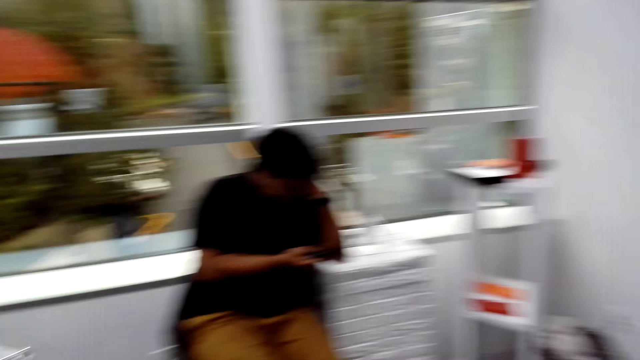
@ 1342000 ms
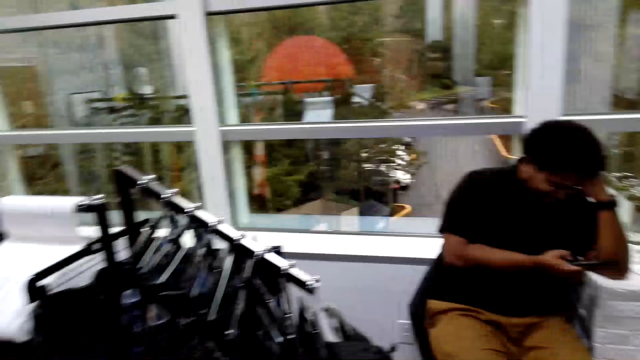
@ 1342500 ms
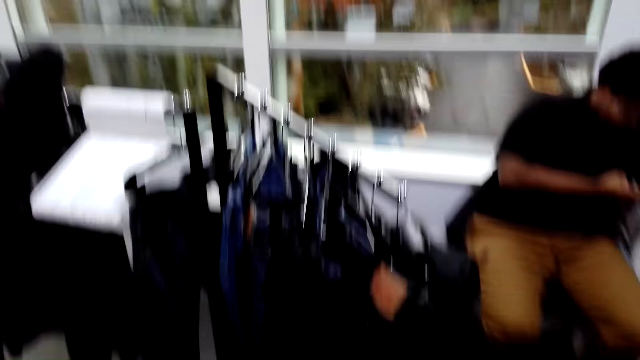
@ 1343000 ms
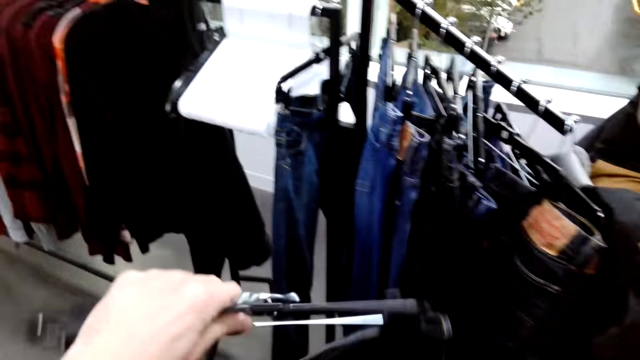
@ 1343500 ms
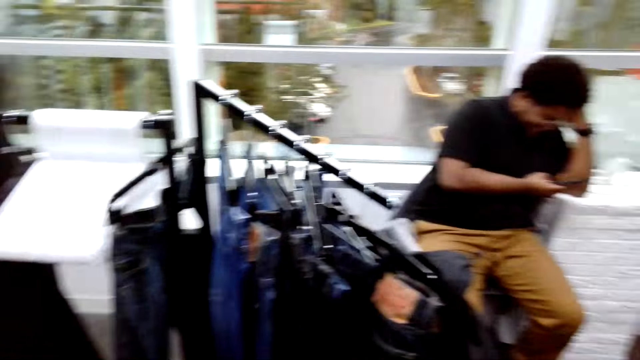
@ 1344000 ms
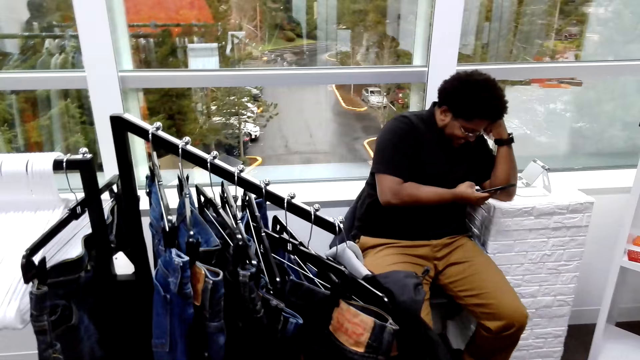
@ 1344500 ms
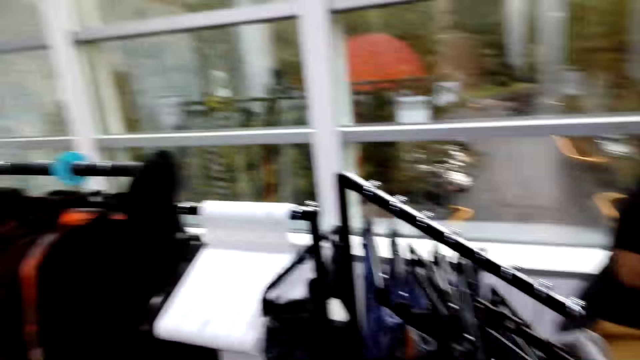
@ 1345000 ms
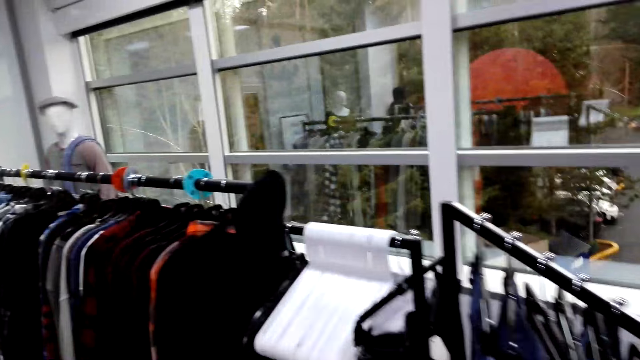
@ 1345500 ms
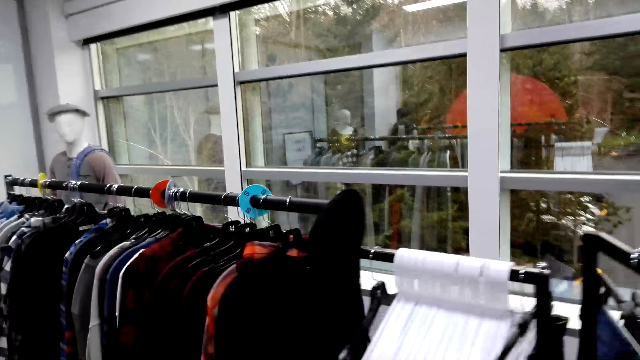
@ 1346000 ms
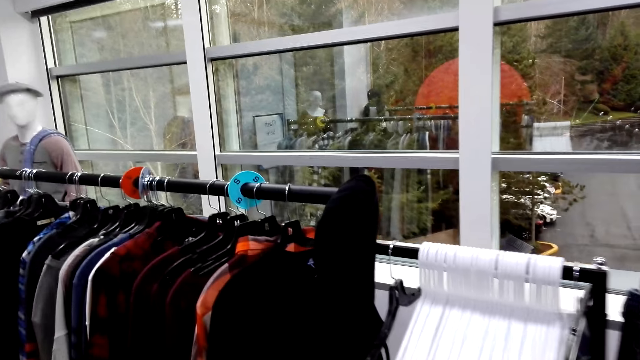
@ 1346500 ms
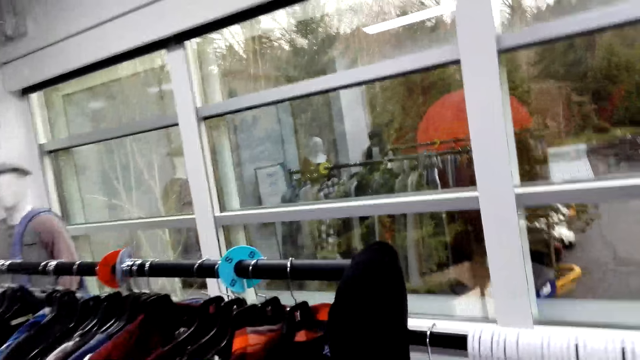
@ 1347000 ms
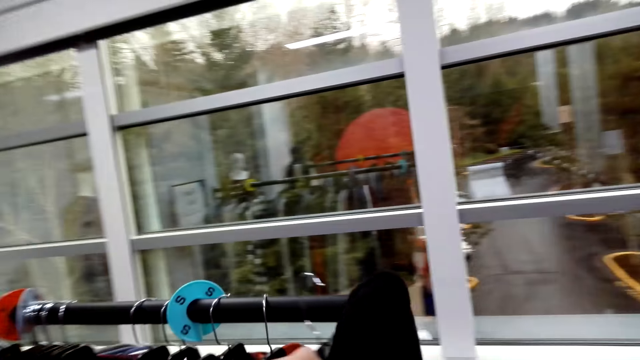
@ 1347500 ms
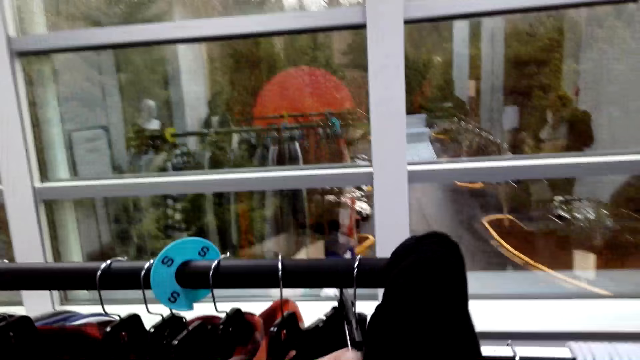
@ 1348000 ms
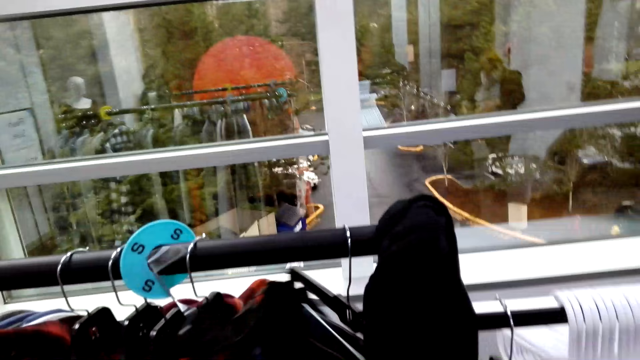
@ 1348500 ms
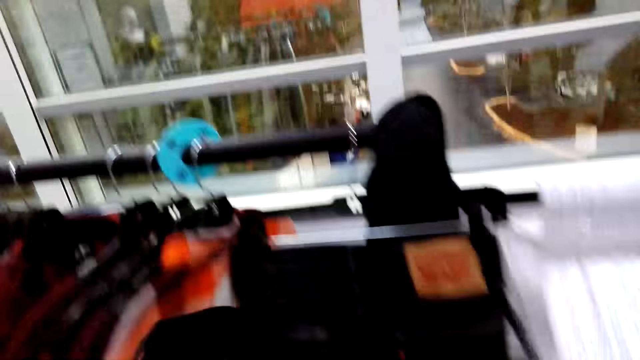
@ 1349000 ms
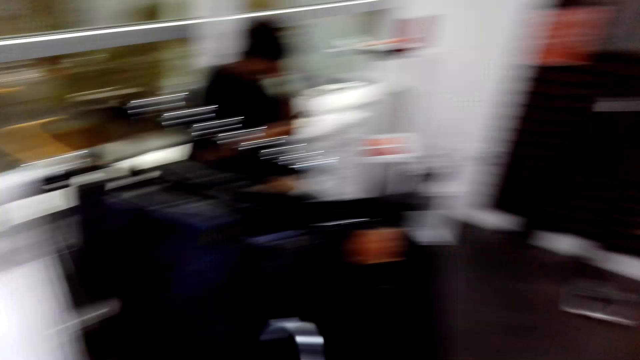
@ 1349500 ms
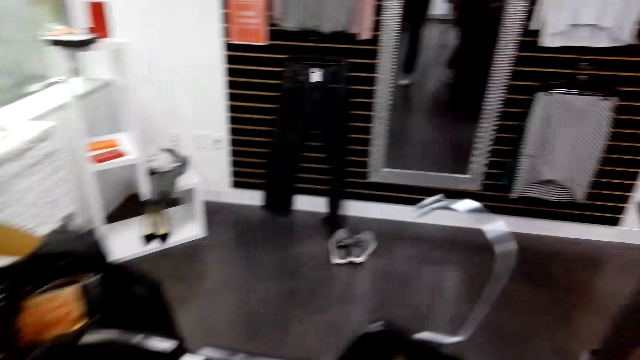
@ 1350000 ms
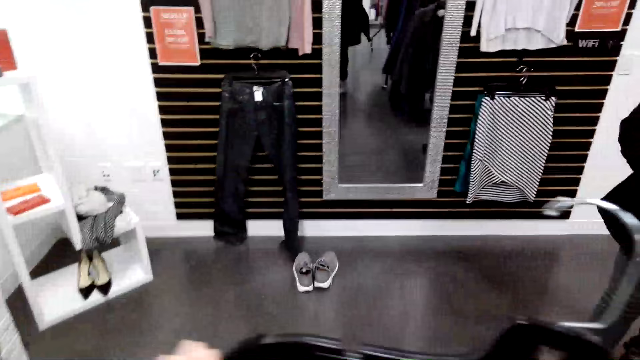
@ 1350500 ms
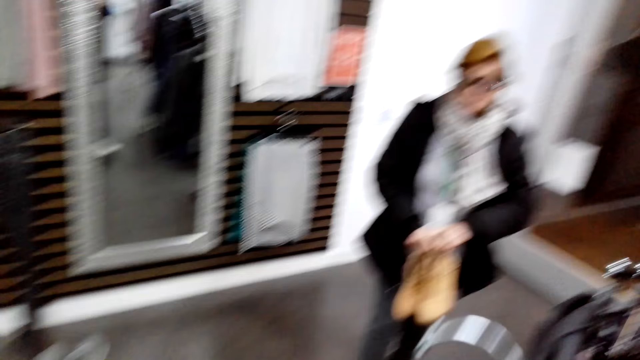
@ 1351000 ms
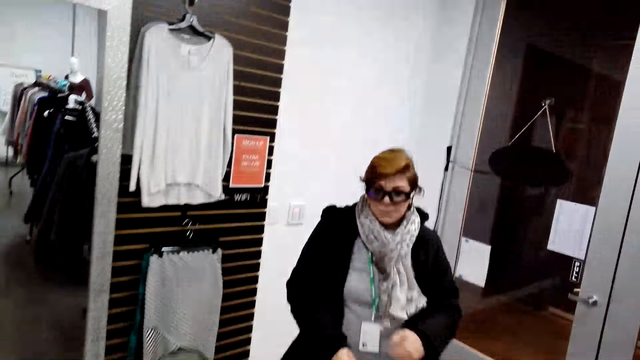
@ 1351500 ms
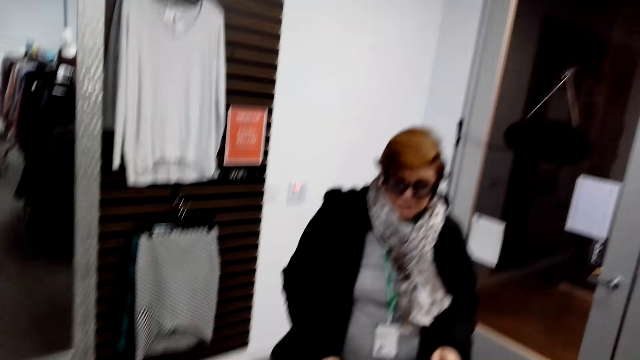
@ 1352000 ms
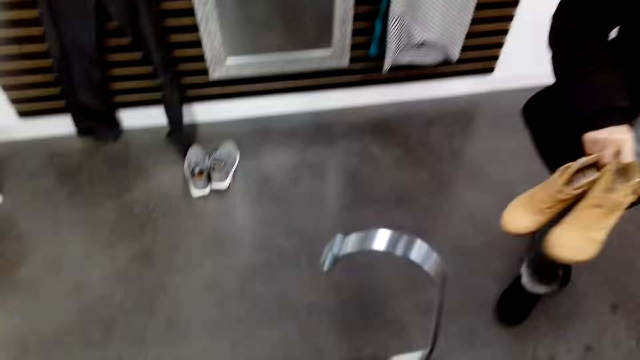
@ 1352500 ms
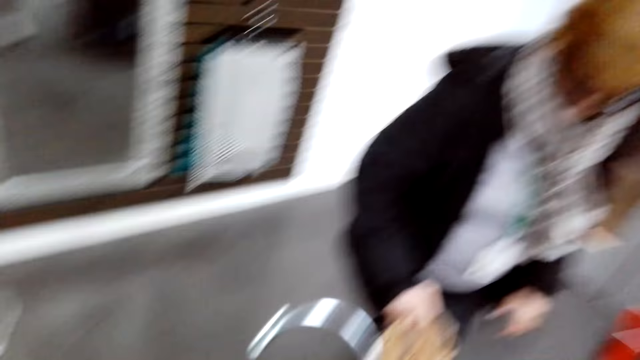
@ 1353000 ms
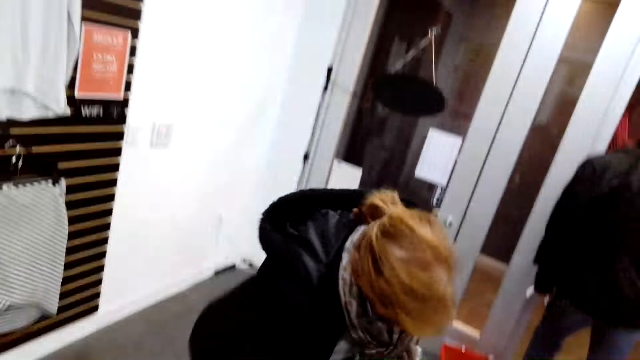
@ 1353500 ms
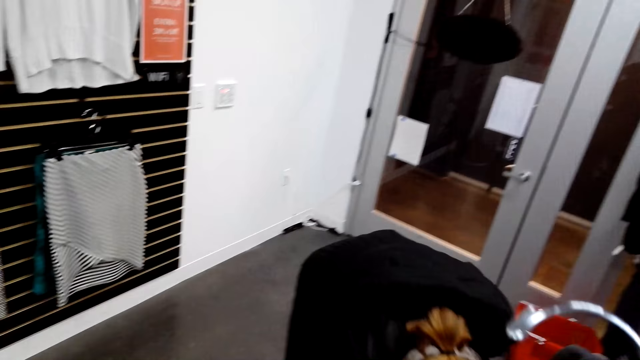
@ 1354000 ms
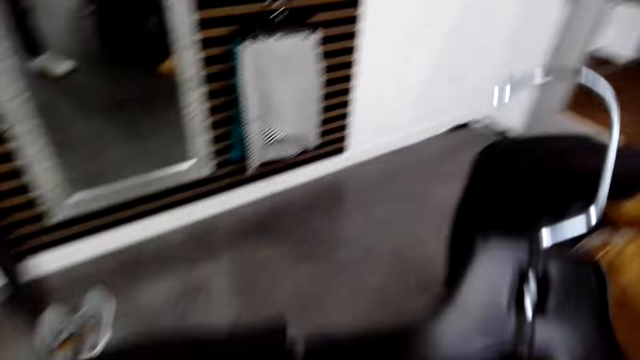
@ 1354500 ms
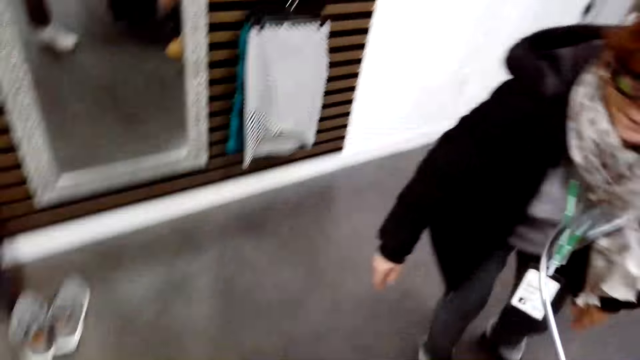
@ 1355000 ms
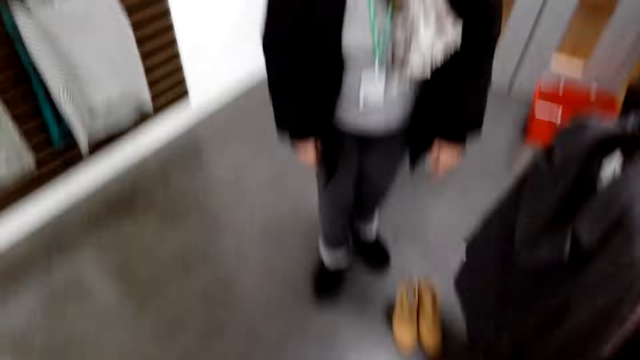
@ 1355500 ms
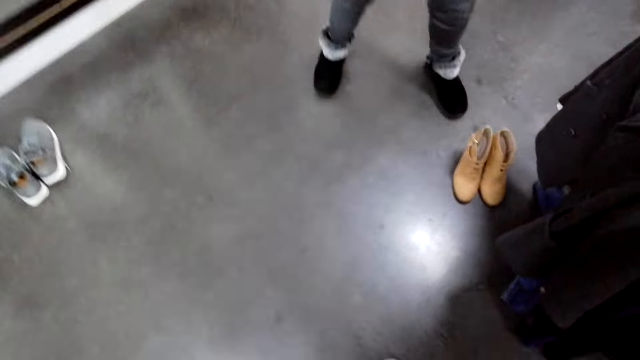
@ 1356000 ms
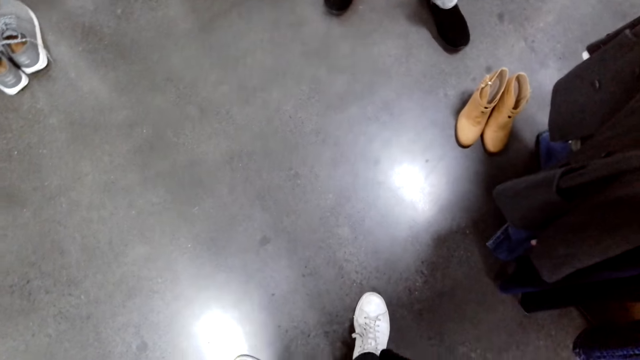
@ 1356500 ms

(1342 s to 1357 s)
The camera wearer looks around. They hang a pant on the stand. They put a hanger on a rod. They take a sweater on a hanger from the stand. A woman looks at a cloth on a hanger. The woman puts a pair of boots on the floor.

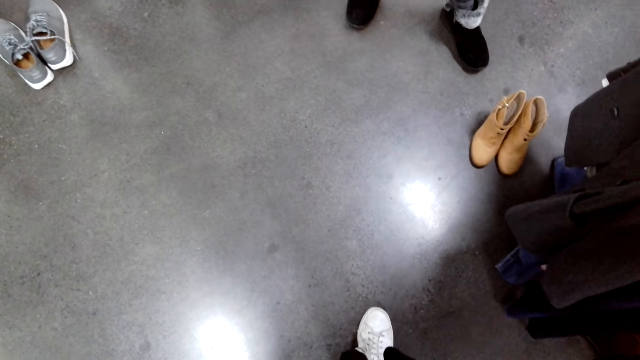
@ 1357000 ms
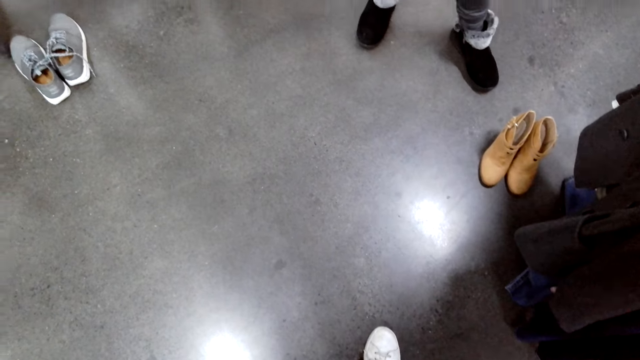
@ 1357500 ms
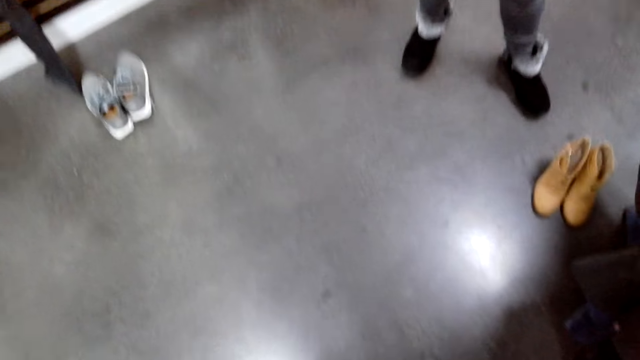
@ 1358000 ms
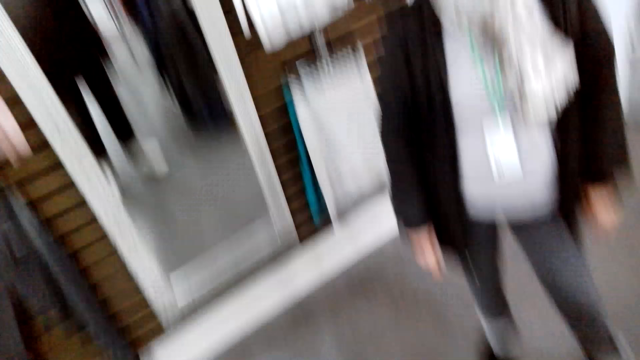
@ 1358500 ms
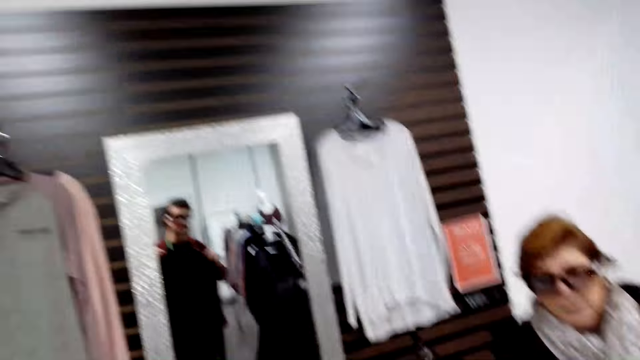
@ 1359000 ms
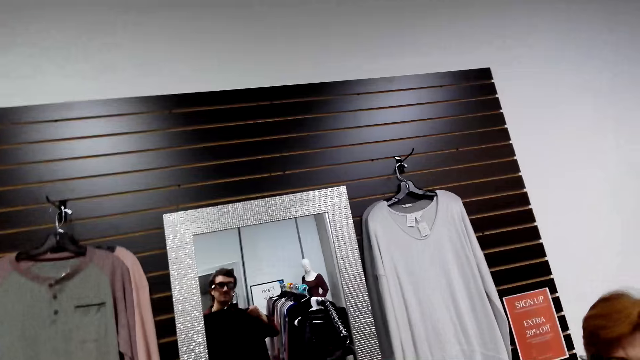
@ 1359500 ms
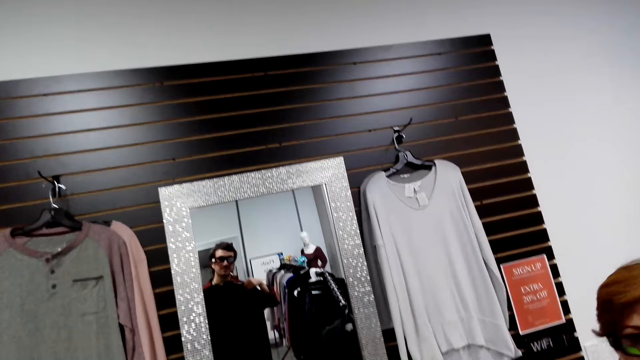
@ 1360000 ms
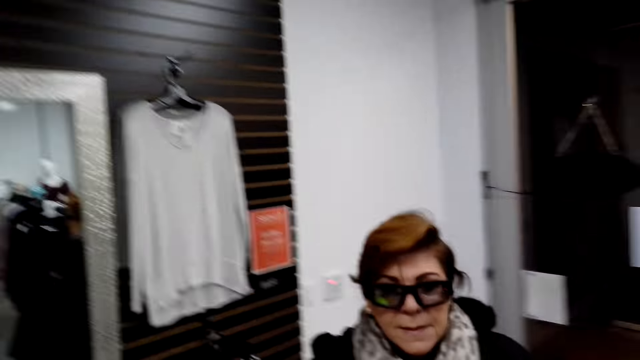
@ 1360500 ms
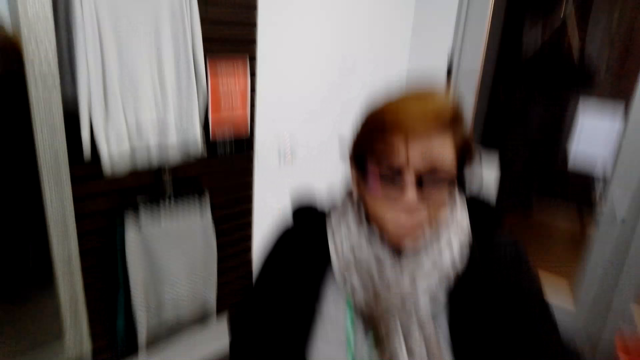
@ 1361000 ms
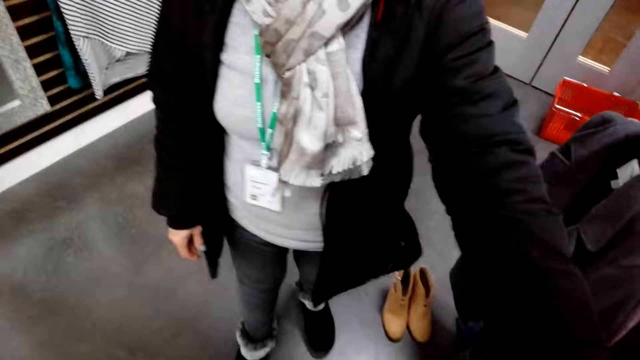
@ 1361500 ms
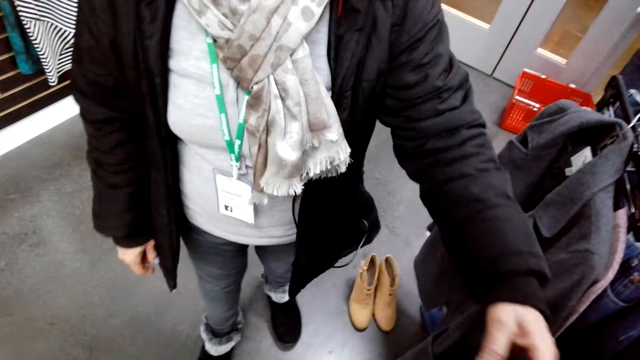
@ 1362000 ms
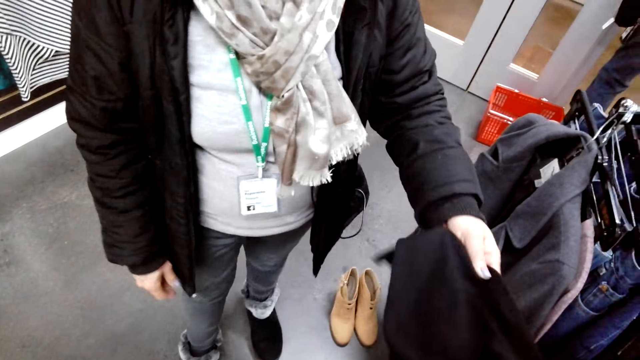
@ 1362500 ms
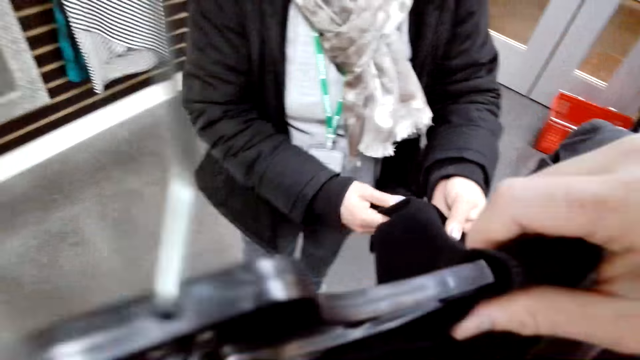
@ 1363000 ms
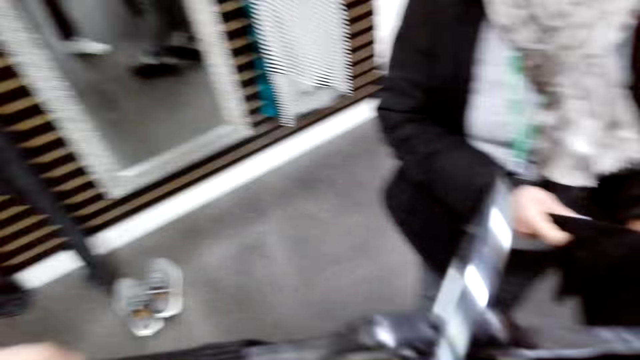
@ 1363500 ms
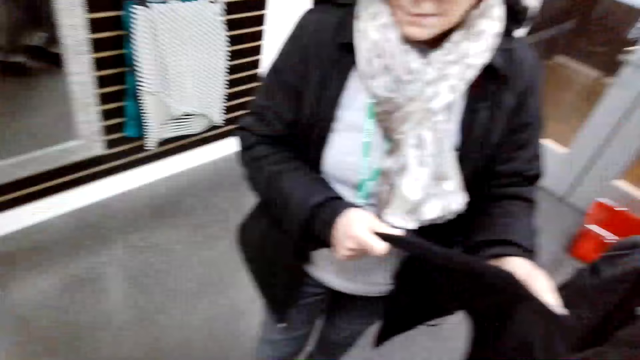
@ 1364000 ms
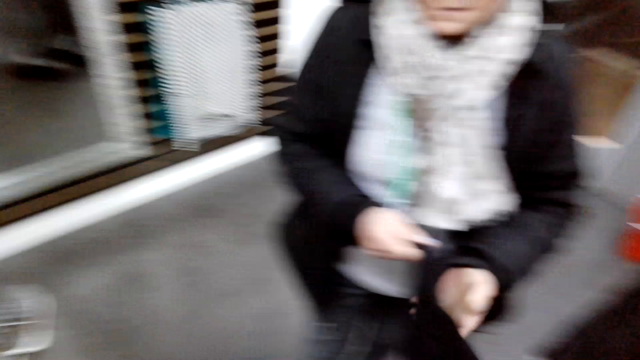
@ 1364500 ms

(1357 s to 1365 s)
The camera wearer looks in the mirror. They fit a cloth in the mirror. A woman touches the cloth. The woman holds an arm of the sweater.
